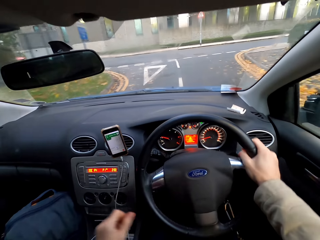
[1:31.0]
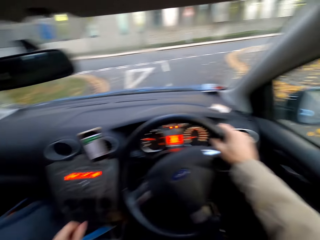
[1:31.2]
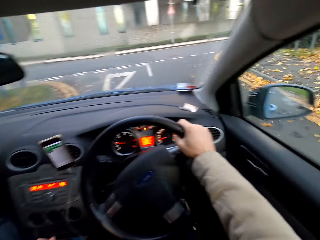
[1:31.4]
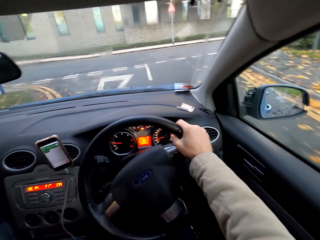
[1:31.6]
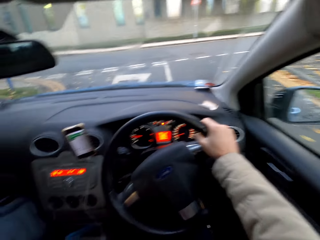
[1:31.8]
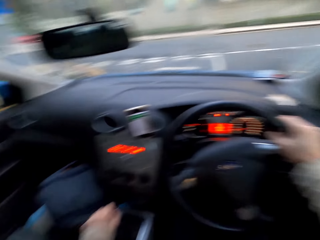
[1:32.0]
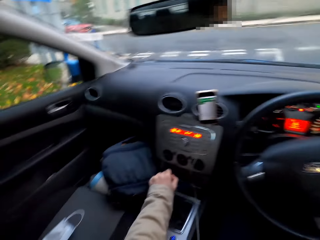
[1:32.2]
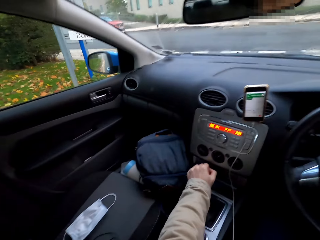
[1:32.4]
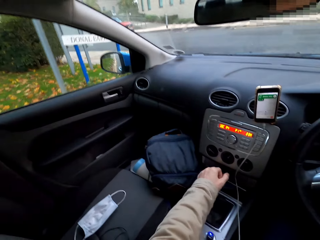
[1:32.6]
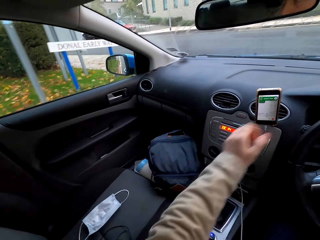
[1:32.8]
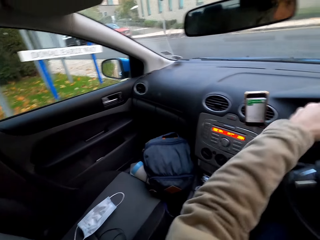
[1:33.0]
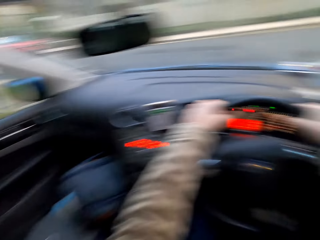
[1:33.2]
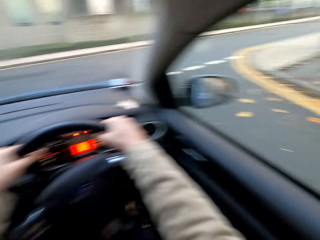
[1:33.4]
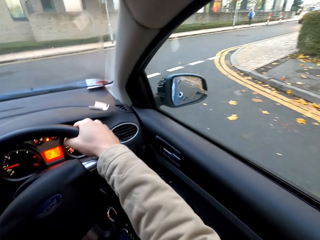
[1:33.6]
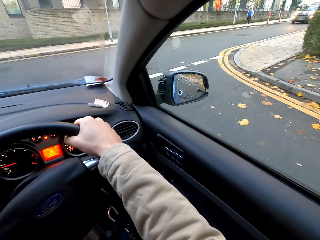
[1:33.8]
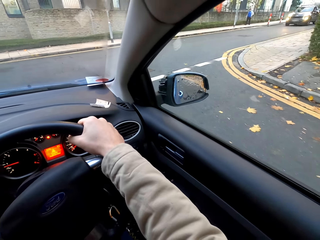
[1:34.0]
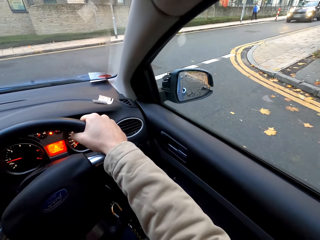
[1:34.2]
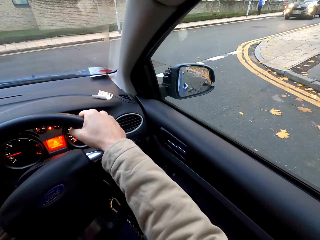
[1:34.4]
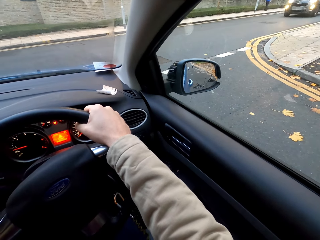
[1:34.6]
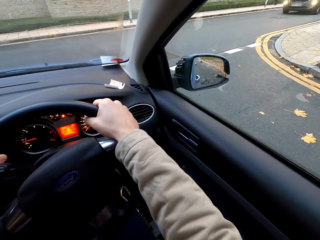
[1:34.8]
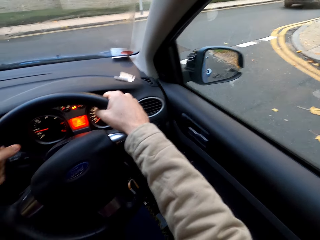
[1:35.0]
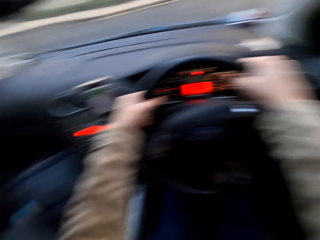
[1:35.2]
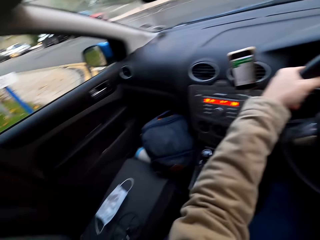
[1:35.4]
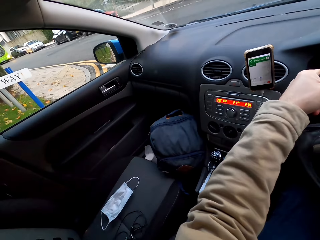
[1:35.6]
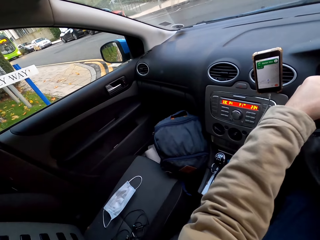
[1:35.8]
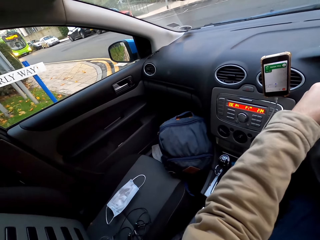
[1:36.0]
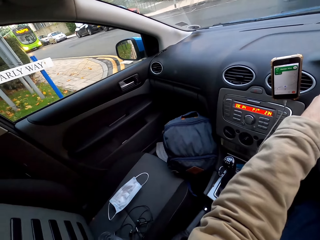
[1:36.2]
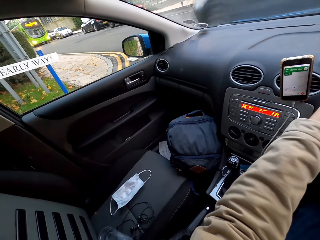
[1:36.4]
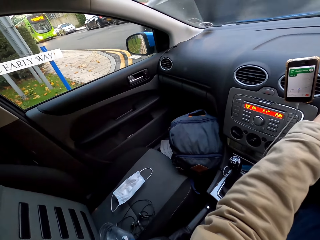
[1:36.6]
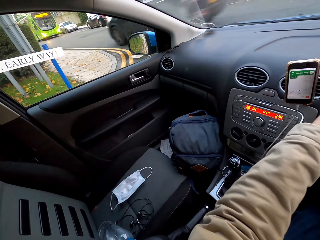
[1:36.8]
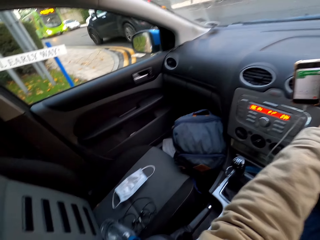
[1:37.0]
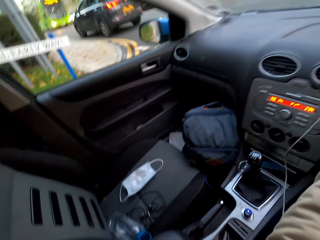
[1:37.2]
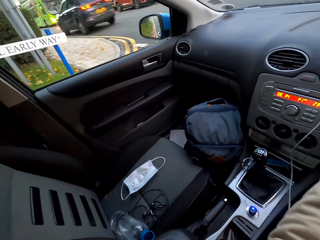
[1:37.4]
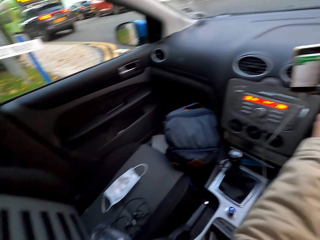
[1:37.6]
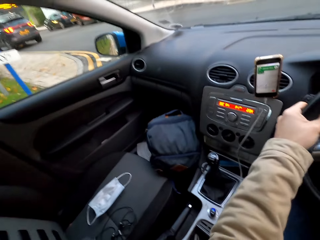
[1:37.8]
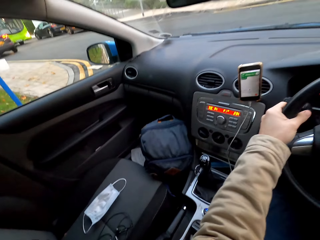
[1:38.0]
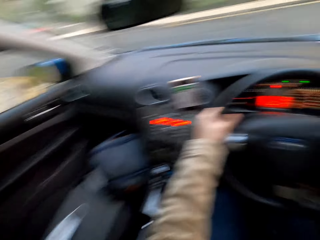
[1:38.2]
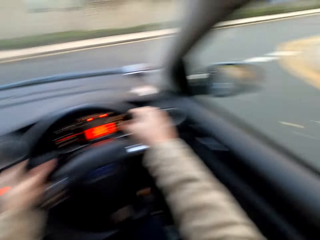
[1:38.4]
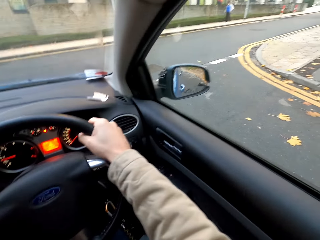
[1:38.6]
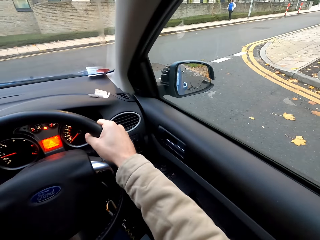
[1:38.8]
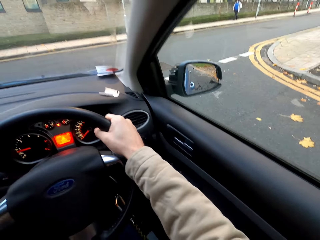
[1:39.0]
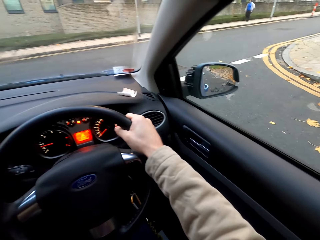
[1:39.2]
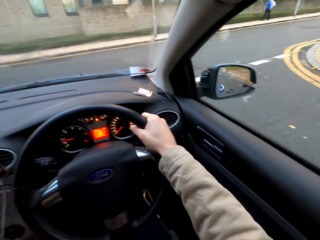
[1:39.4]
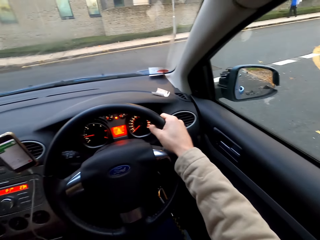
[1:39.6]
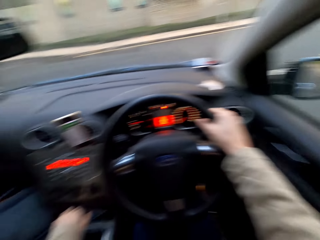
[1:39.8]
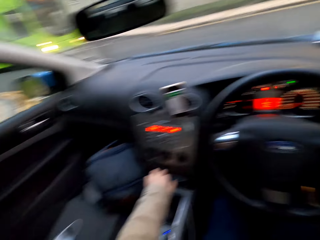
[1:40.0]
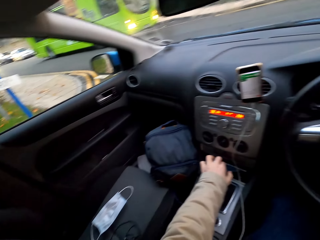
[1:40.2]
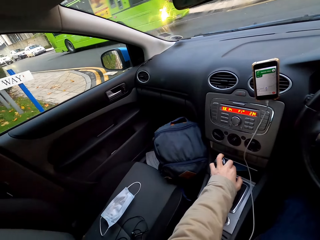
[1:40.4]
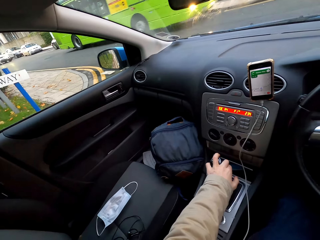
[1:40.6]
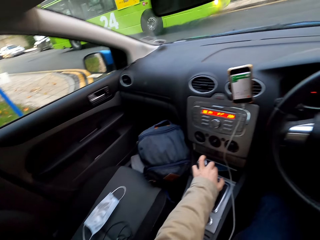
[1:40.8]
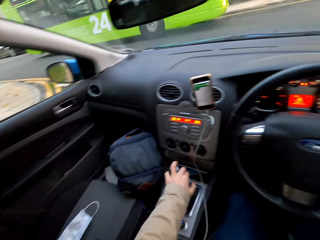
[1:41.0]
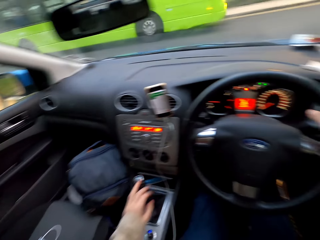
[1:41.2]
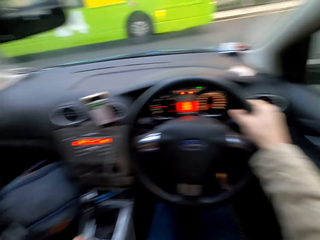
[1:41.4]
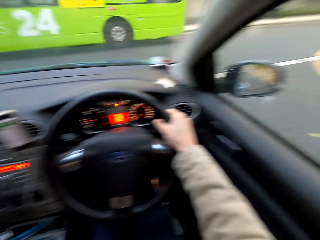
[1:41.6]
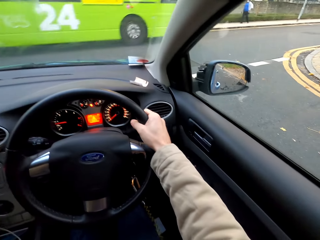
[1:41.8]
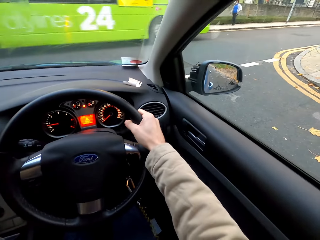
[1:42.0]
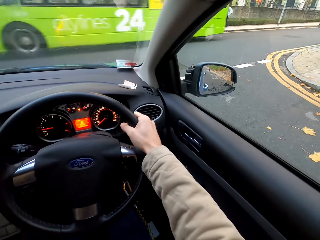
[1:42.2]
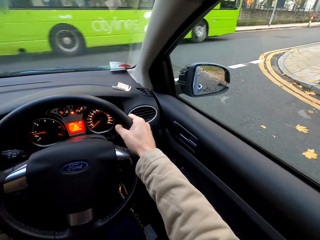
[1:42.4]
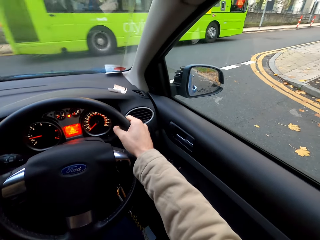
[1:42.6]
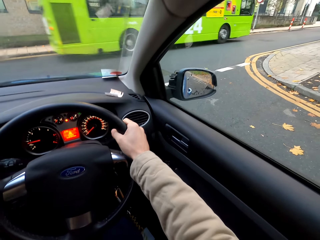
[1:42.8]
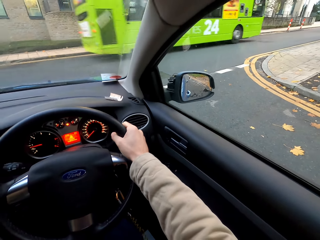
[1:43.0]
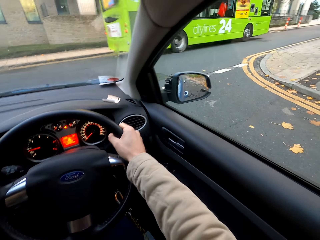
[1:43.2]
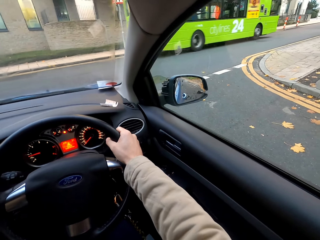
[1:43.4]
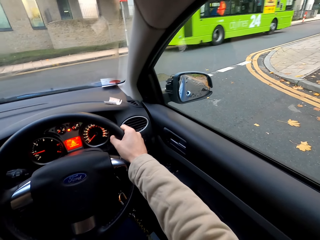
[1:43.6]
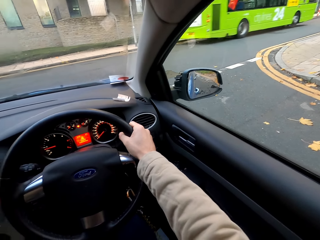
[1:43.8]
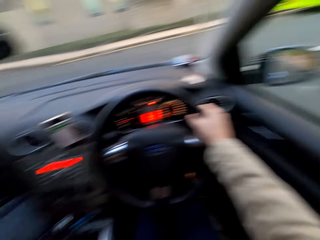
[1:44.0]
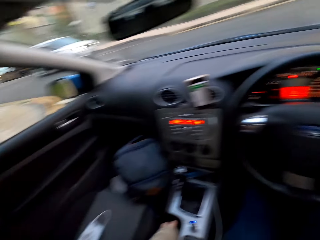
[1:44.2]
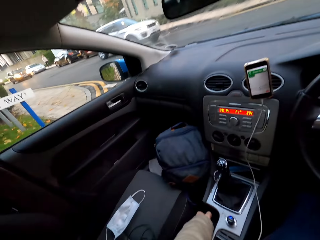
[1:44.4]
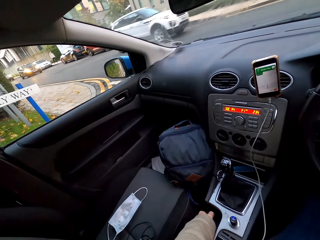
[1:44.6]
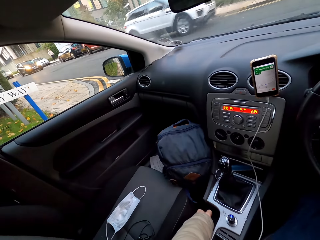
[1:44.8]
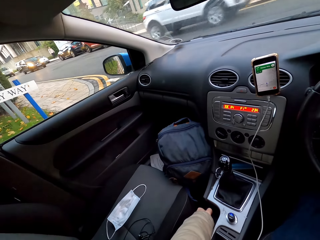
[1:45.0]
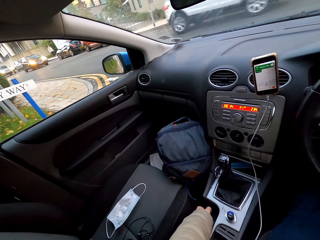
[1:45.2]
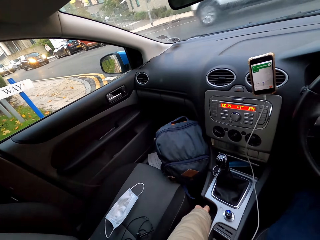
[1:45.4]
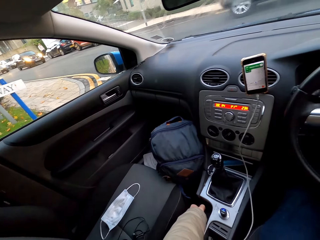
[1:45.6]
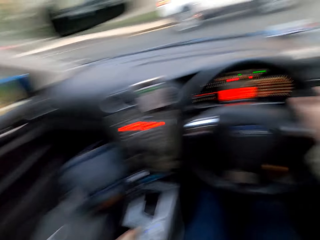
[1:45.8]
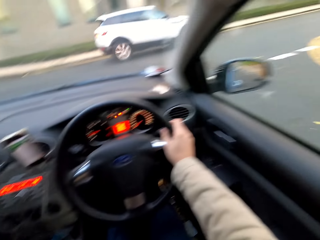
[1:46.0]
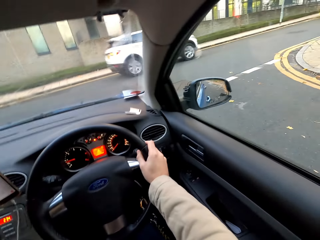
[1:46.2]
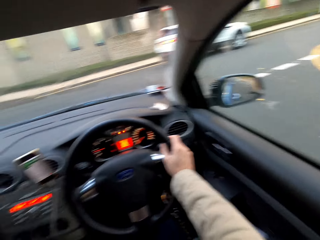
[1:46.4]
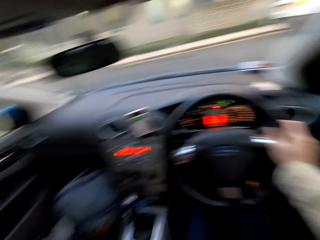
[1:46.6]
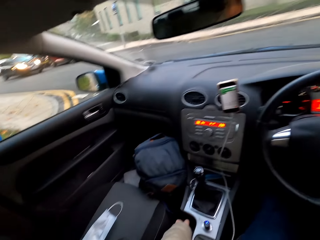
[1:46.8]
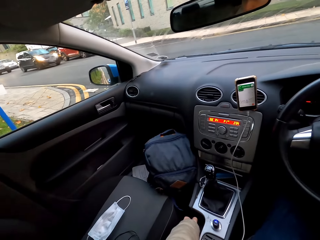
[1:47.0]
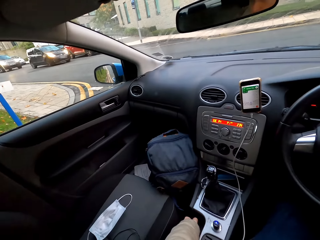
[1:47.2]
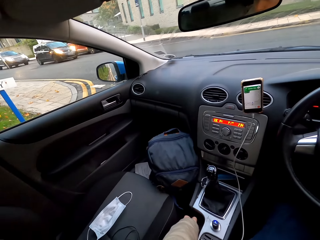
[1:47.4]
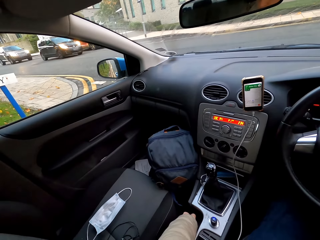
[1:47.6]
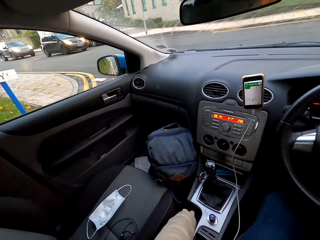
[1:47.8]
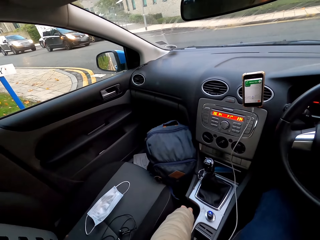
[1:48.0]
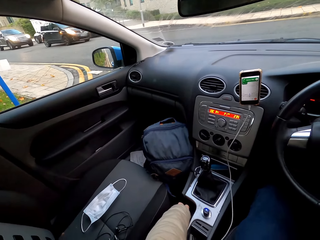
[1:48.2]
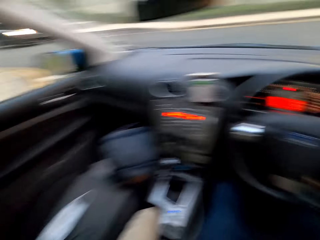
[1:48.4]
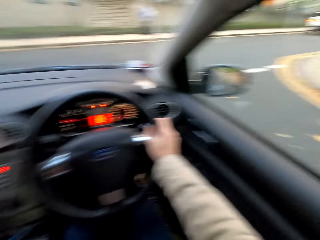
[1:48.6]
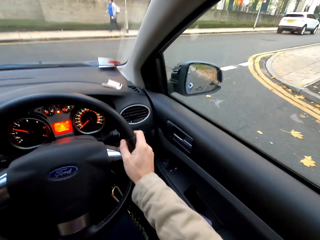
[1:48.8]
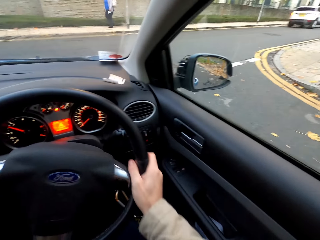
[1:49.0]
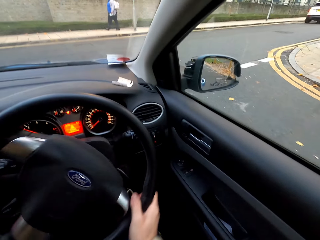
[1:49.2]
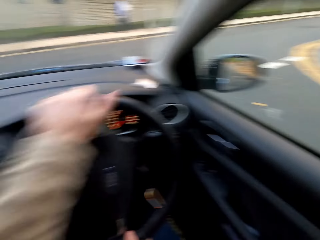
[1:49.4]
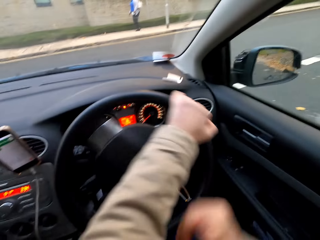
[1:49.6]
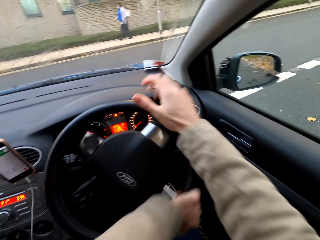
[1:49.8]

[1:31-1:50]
The camera wearer moves the gear stick with his left hand. He holds the gear with the hand. He stops on the zebra crossing. He holds the gear with the hand. He turns the steering wheel with his hands. He drives the car on the road.

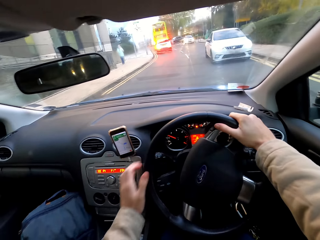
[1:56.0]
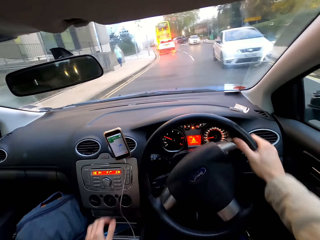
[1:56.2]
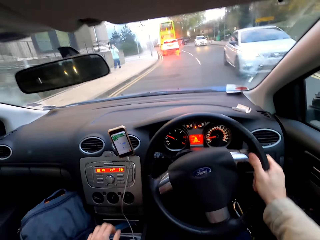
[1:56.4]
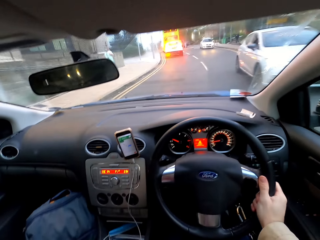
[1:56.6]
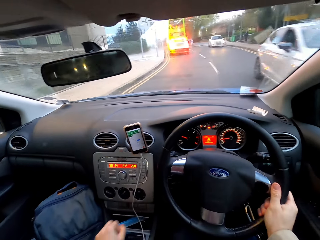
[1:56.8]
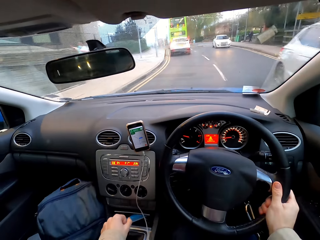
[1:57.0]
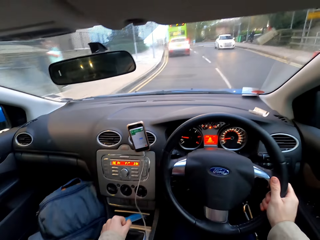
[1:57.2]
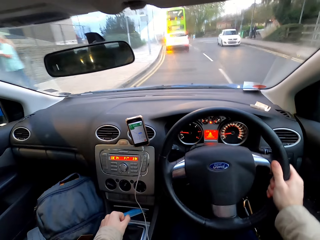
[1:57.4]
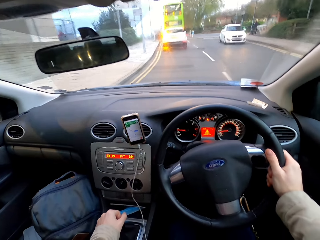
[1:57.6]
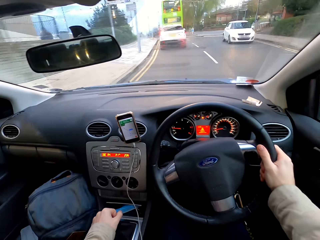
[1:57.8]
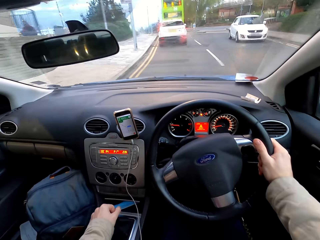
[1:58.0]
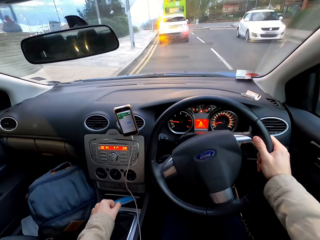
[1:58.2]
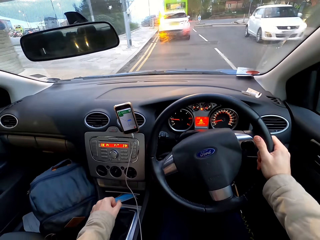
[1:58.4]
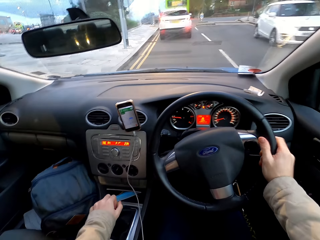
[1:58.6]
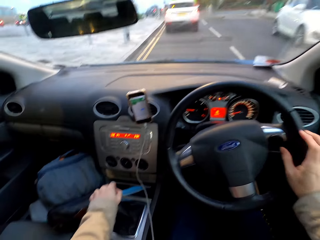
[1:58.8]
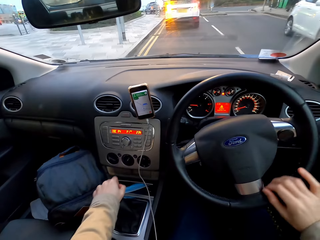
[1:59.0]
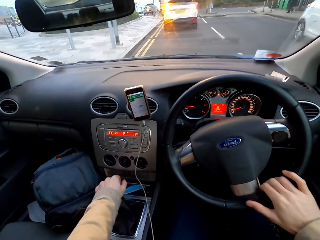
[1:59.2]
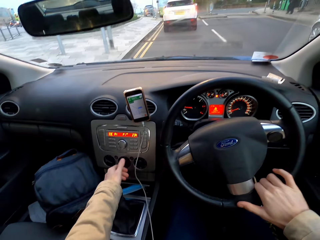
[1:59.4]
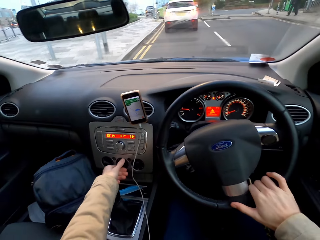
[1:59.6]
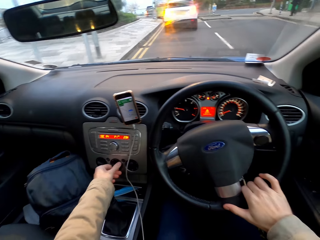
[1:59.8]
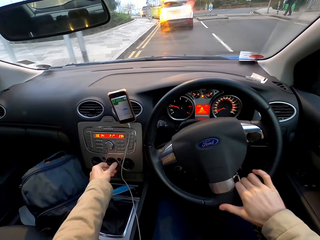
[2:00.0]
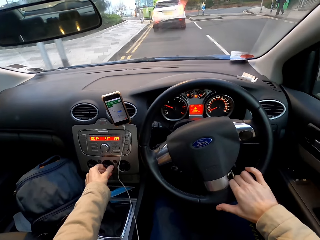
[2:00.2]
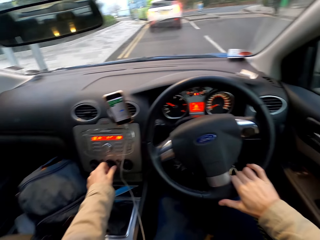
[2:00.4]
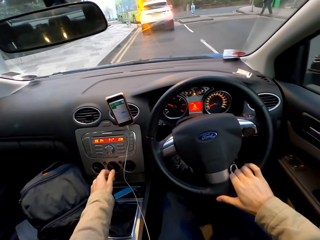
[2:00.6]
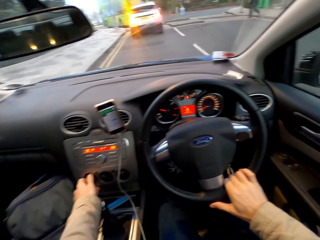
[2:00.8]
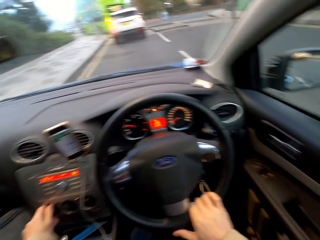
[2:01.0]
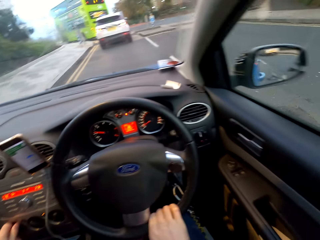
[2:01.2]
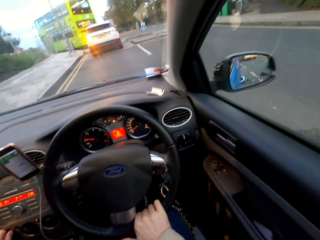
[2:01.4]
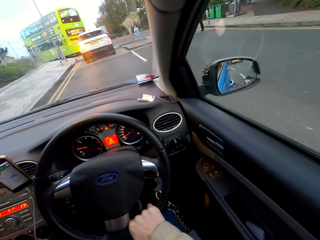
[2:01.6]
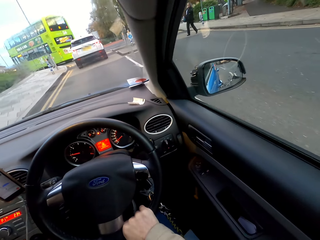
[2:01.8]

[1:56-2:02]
The camera wearer moves the gear stick with his left hand. He holds the gear with the hand. He turns the black knob with his left hand. He tunes the buttons on the radio.
